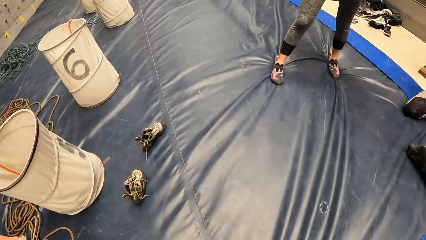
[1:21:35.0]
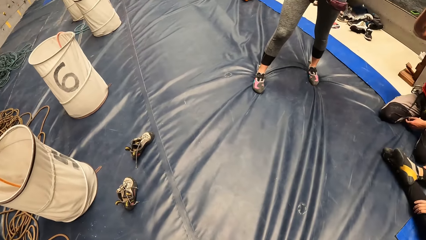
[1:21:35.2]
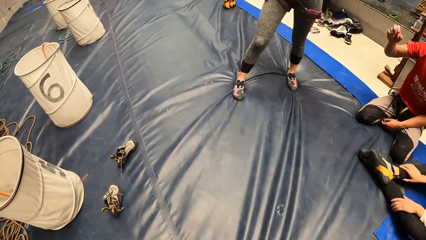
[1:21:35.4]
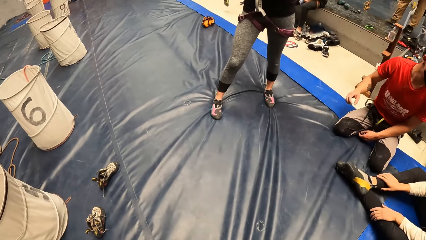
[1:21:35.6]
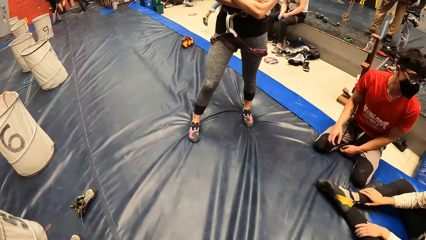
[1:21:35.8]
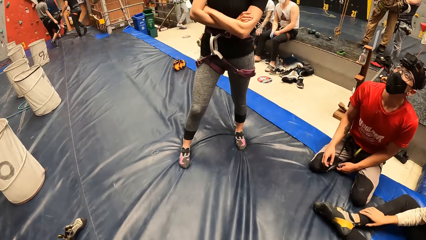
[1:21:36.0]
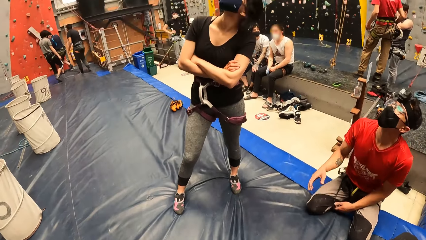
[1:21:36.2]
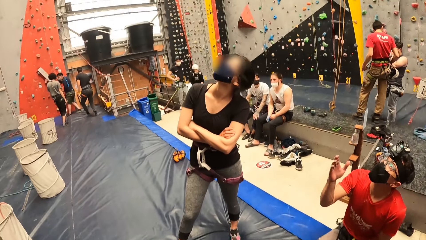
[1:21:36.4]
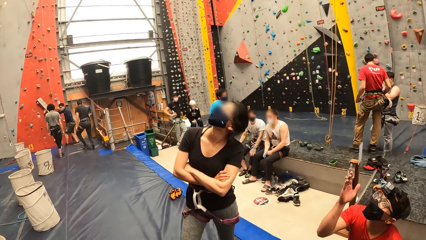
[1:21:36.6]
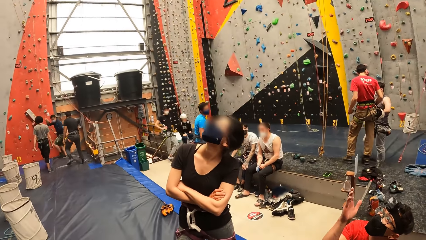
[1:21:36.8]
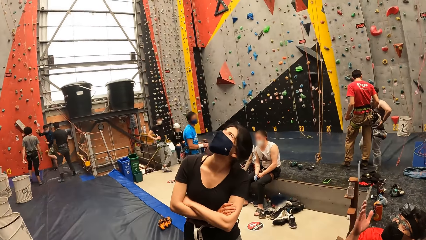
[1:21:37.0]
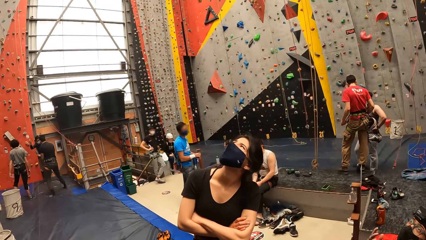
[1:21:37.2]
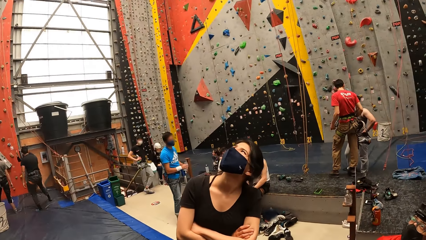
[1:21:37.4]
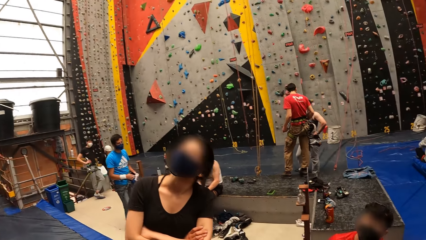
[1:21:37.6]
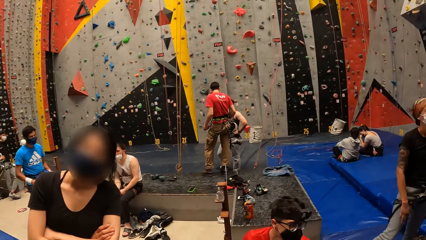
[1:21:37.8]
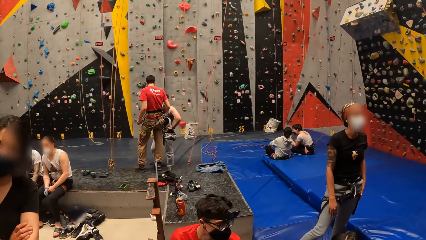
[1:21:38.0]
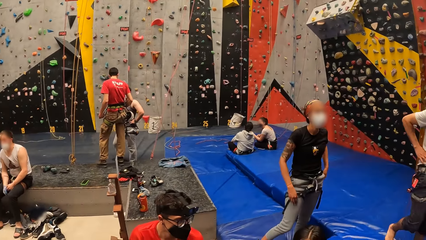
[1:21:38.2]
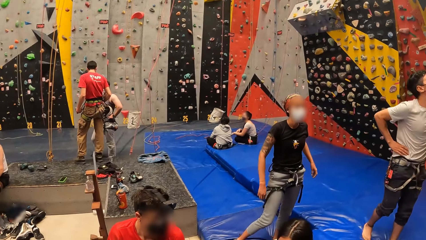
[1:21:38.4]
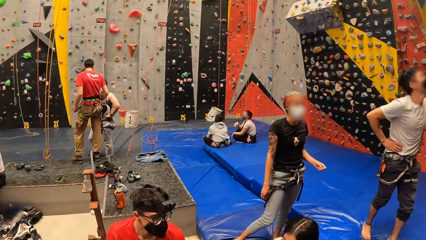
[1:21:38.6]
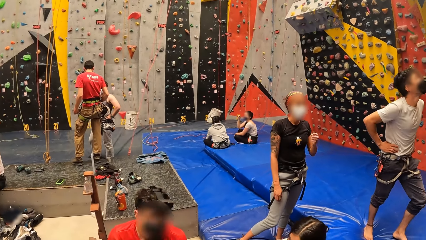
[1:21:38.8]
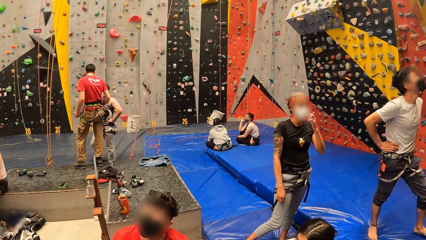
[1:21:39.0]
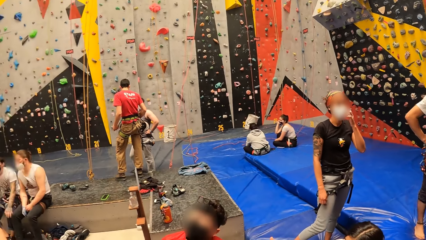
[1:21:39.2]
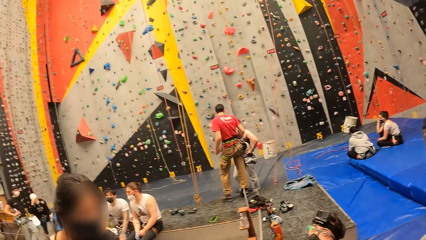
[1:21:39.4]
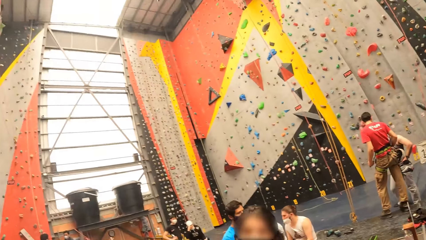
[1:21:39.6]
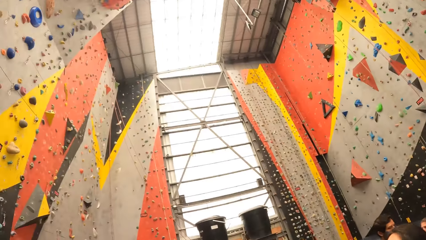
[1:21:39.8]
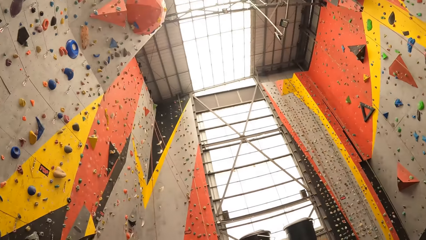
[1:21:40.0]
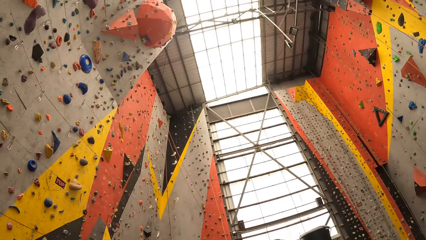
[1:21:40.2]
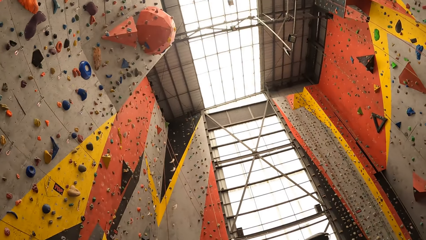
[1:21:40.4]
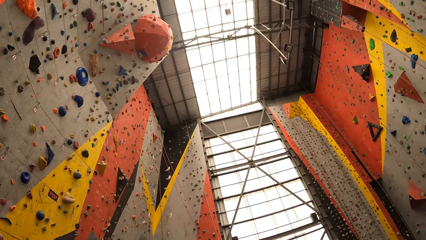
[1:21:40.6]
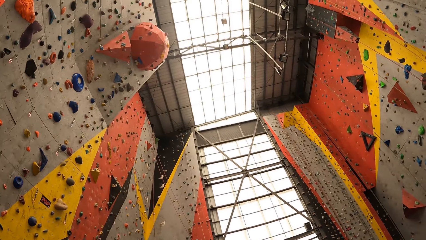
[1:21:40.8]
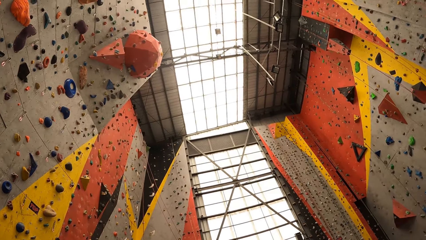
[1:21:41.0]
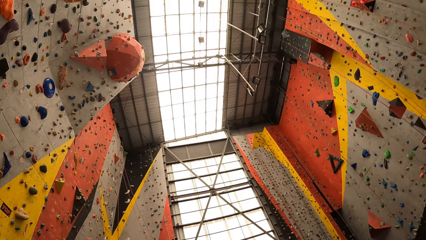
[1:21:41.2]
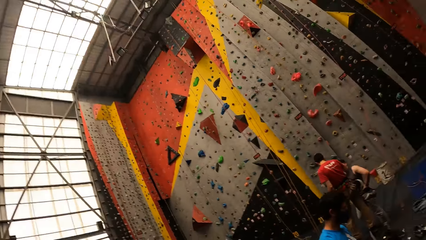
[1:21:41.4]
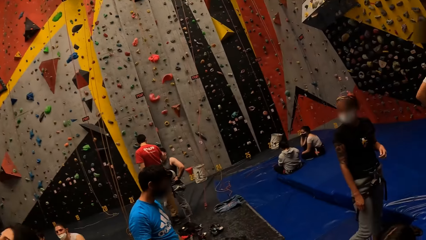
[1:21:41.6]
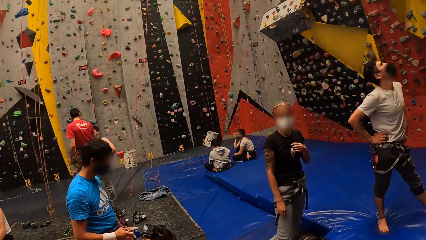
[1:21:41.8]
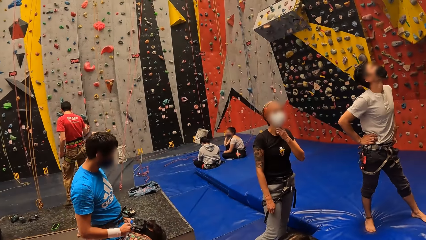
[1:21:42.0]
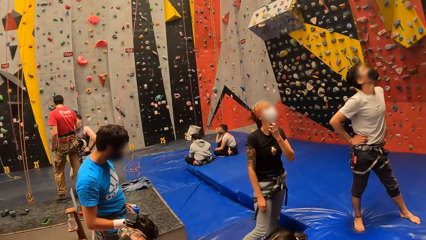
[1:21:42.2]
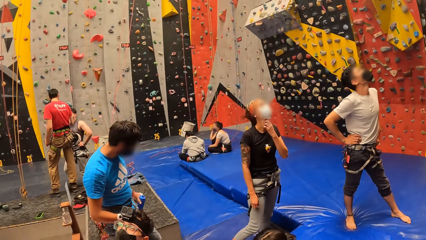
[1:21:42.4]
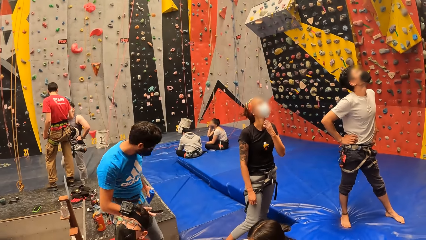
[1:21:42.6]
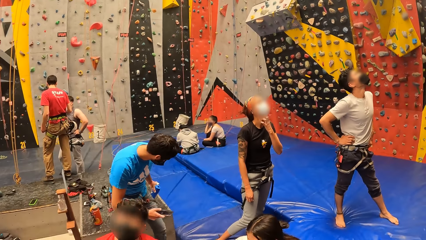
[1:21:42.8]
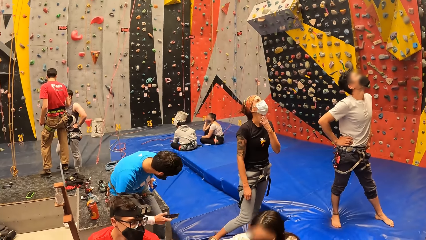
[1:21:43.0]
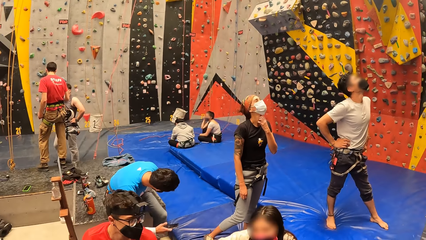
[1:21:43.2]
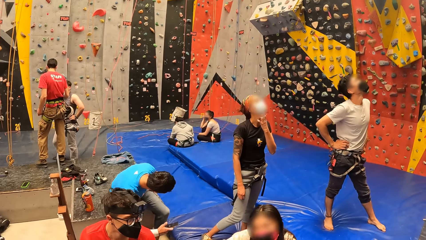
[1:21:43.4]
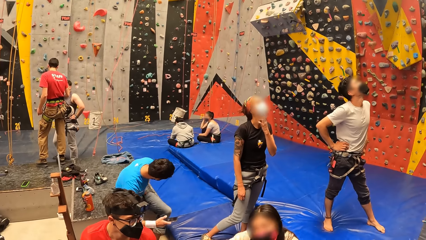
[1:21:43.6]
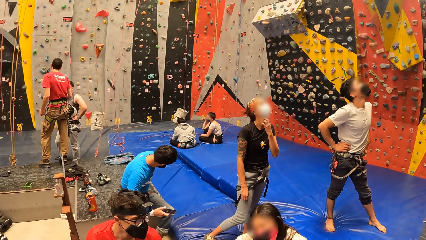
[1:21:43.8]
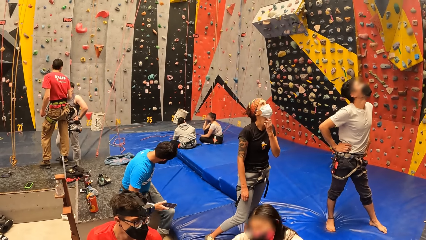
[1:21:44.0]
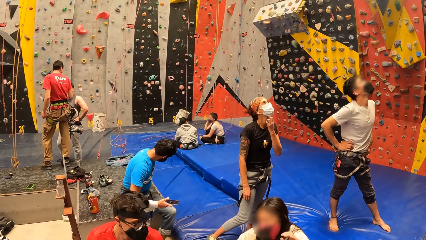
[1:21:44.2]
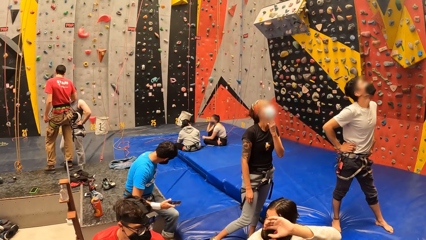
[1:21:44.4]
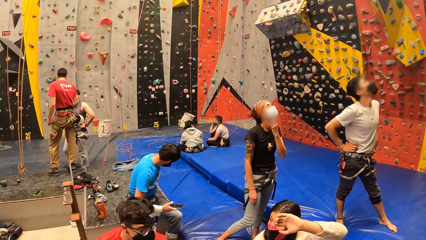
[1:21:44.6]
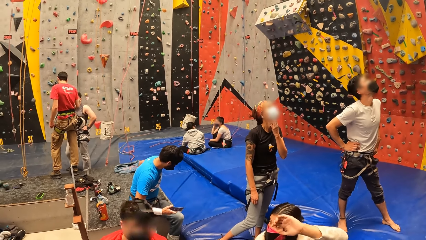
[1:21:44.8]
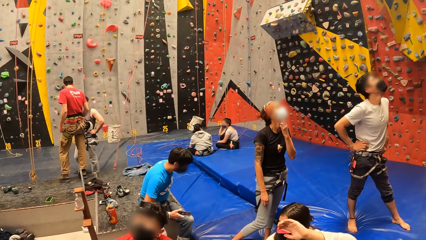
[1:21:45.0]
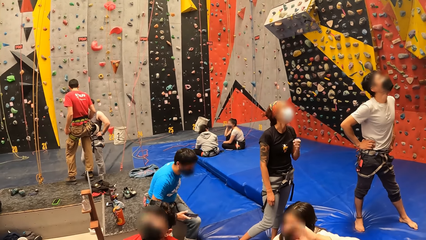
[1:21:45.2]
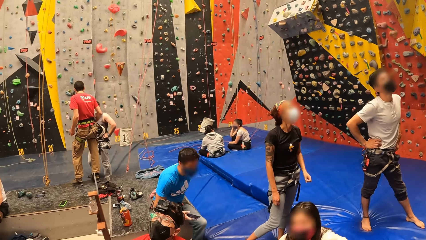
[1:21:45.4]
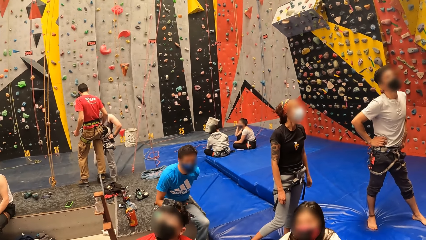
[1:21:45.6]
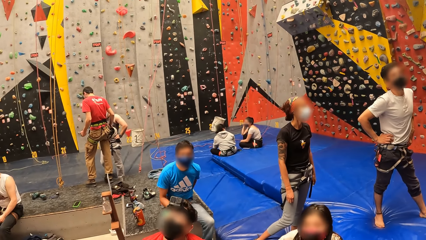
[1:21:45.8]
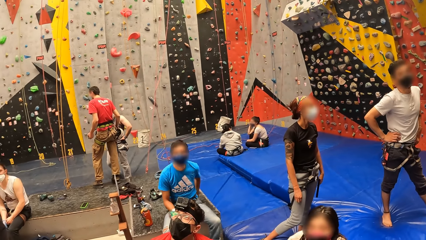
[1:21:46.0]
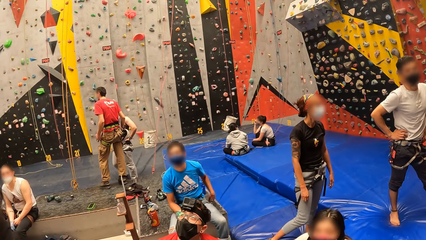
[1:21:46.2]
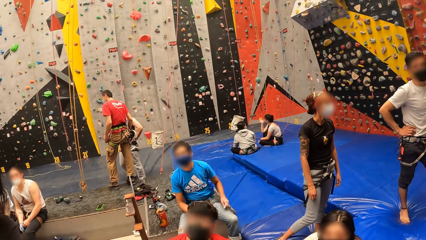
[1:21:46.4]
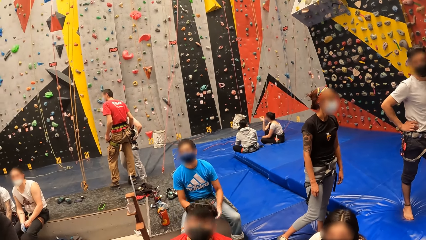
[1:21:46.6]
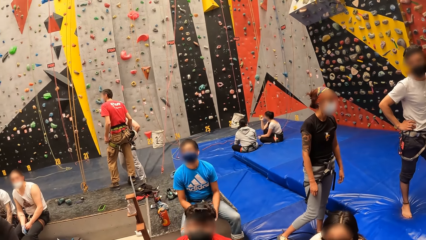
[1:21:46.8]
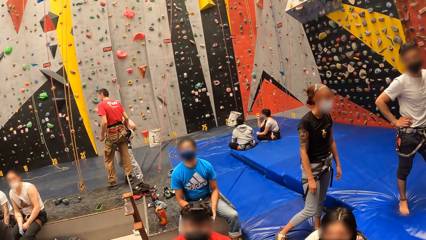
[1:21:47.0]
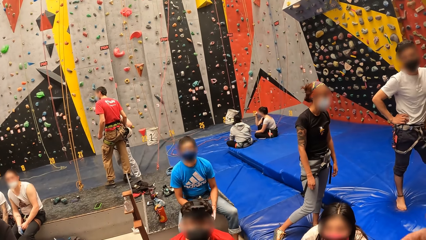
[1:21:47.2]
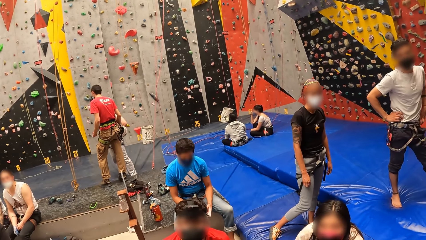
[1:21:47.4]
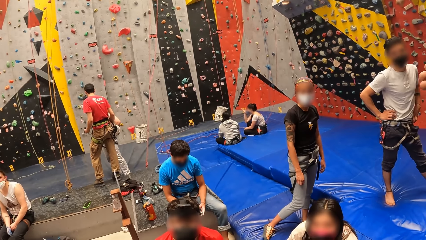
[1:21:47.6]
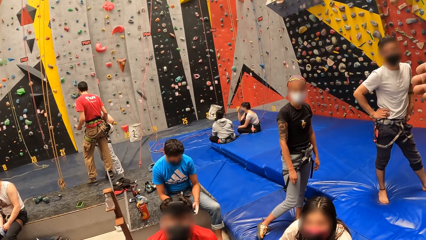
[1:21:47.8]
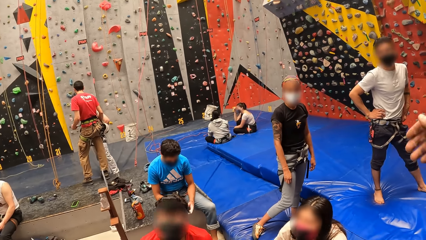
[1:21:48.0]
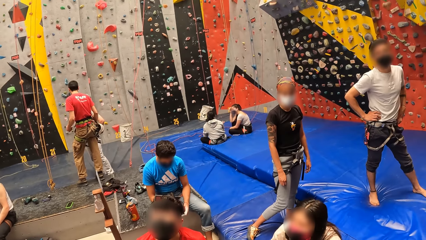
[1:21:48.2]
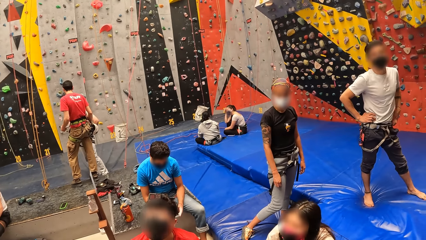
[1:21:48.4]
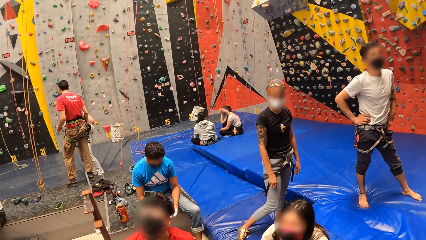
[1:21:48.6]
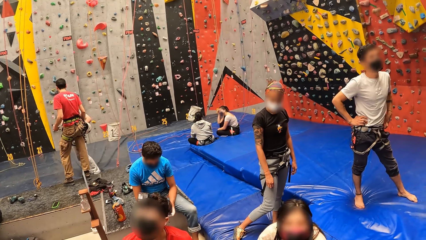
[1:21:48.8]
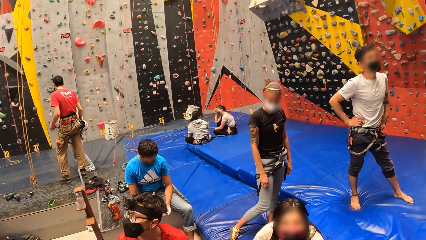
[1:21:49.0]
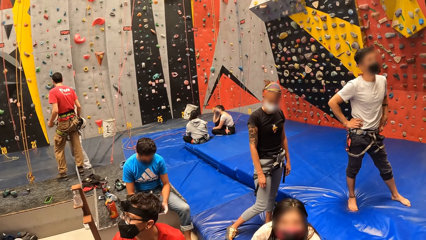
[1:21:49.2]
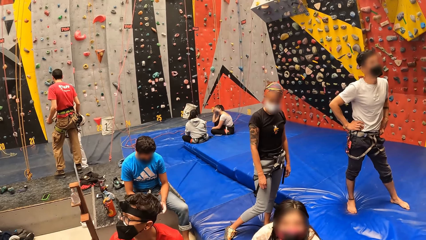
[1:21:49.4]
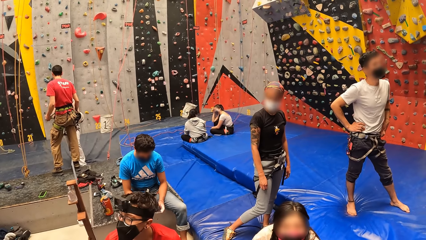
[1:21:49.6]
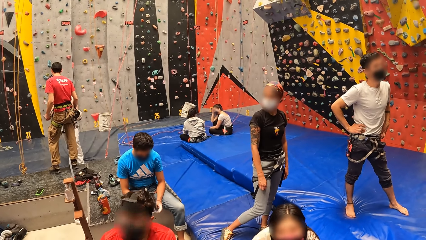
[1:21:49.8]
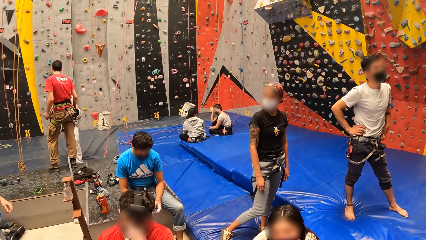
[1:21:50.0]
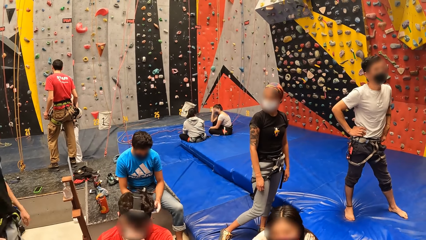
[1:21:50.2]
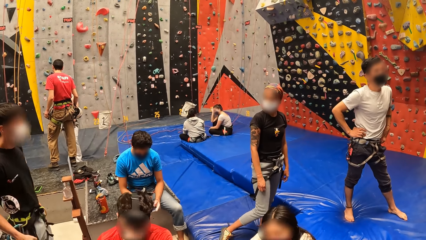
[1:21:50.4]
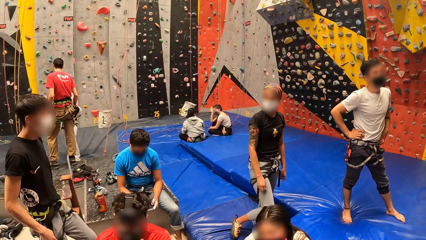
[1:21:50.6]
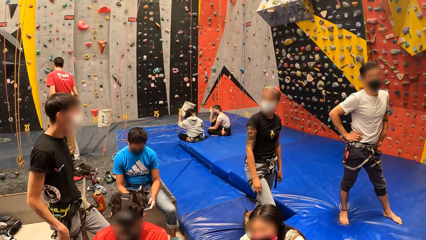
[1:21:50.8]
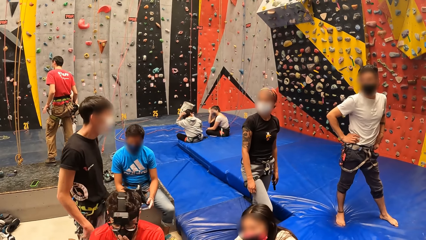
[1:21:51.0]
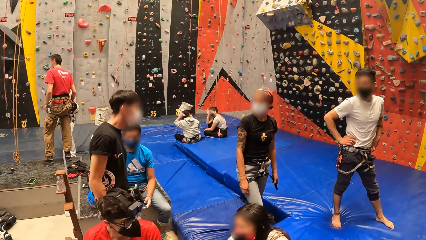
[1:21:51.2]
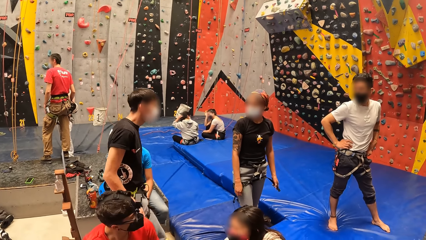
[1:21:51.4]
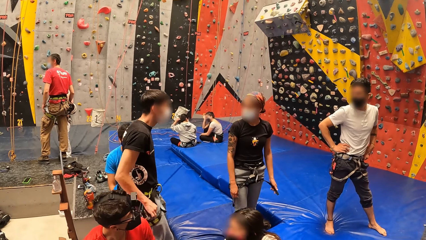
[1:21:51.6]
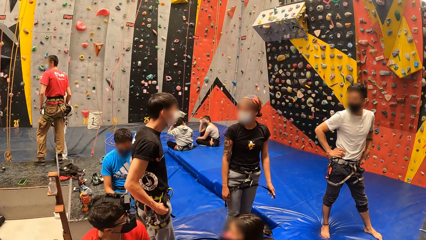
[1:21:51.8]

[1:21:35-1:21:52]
The camera wearer looks on the climbing wall. A person scratches on her neck. Another person holds a water bottle. The other person holds the phone.
